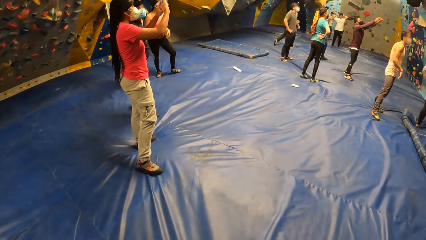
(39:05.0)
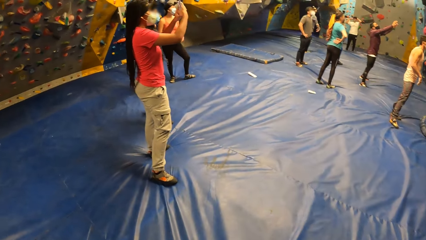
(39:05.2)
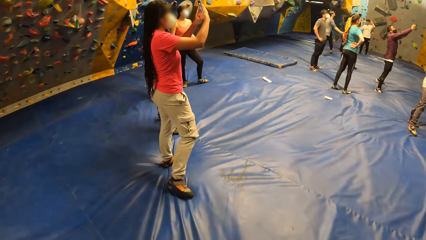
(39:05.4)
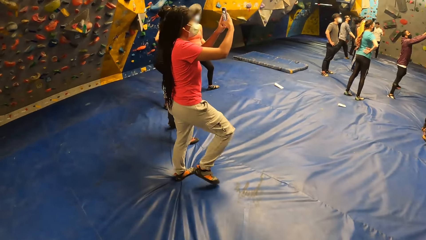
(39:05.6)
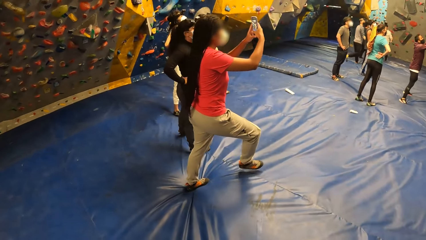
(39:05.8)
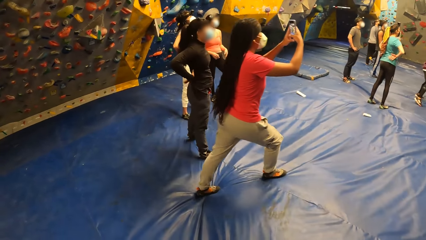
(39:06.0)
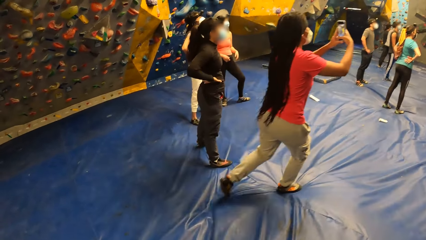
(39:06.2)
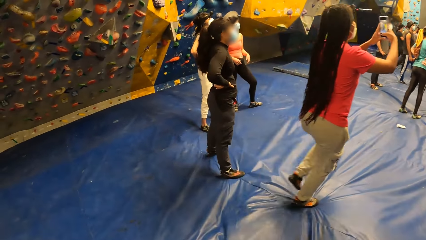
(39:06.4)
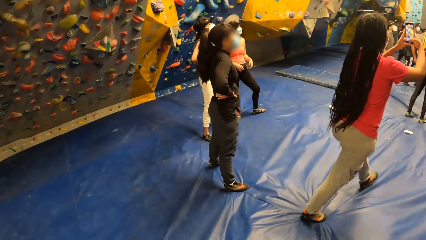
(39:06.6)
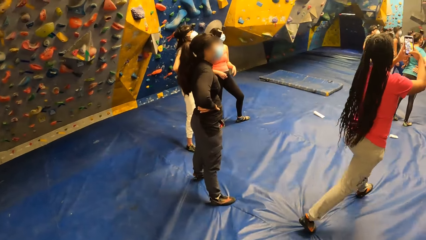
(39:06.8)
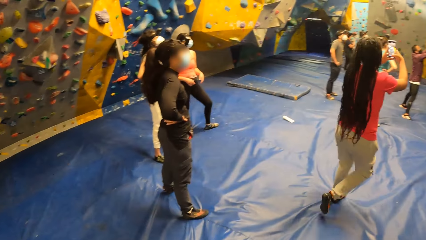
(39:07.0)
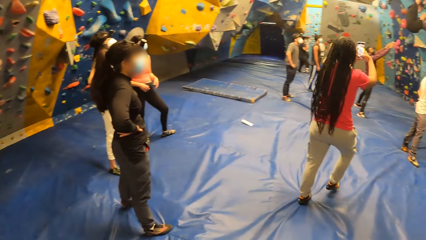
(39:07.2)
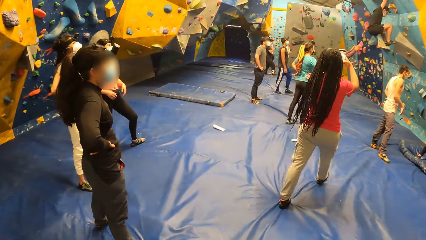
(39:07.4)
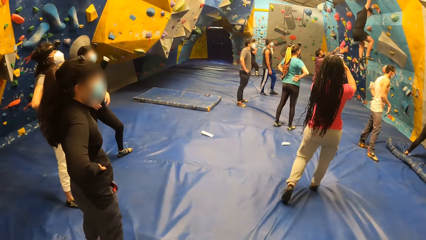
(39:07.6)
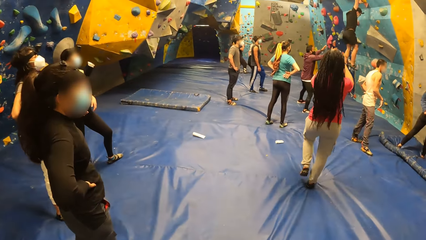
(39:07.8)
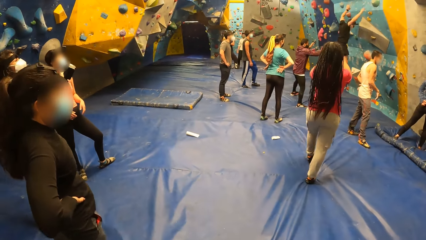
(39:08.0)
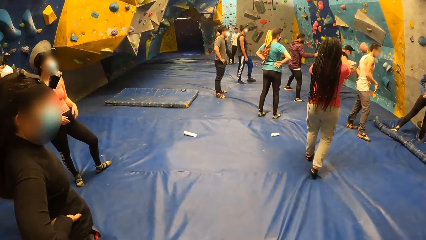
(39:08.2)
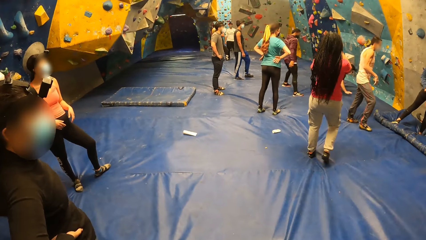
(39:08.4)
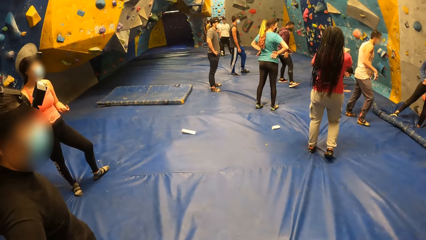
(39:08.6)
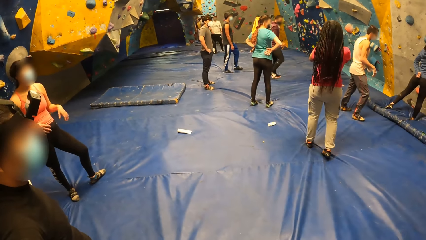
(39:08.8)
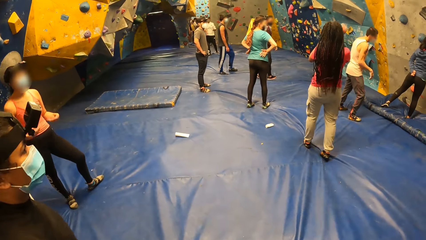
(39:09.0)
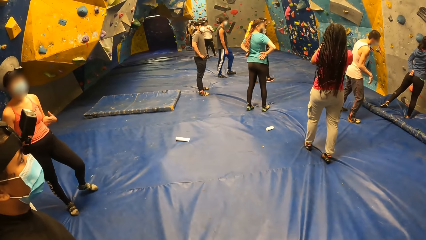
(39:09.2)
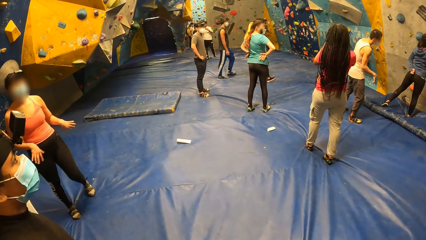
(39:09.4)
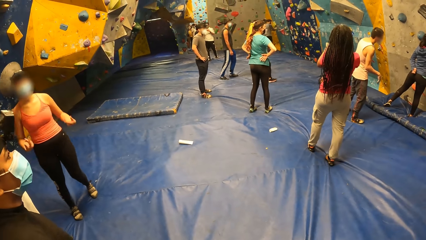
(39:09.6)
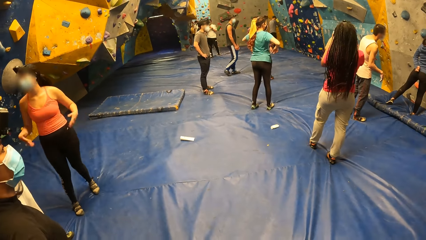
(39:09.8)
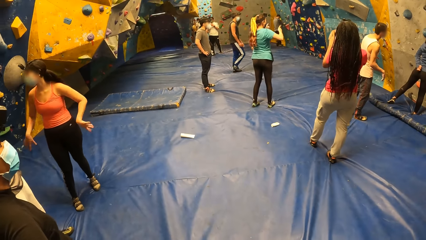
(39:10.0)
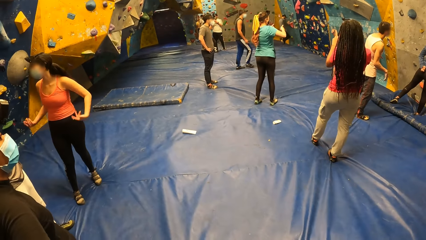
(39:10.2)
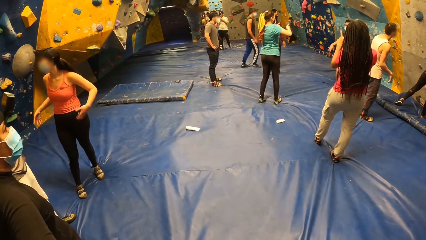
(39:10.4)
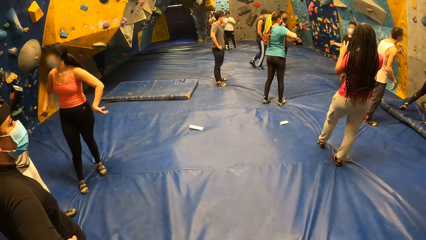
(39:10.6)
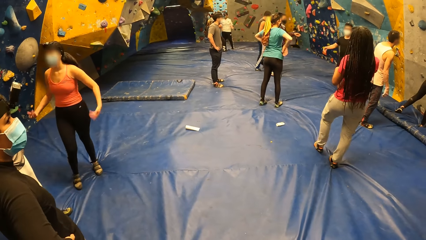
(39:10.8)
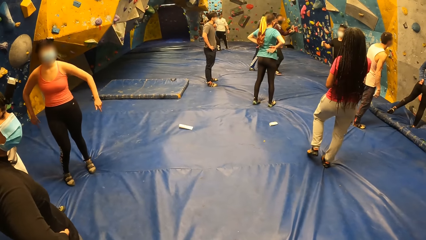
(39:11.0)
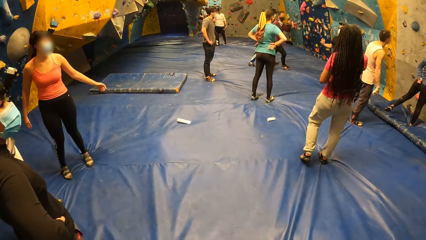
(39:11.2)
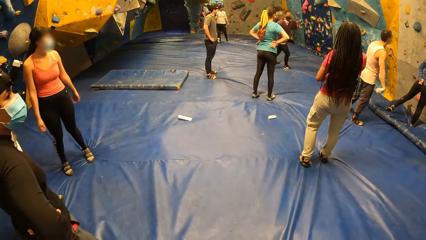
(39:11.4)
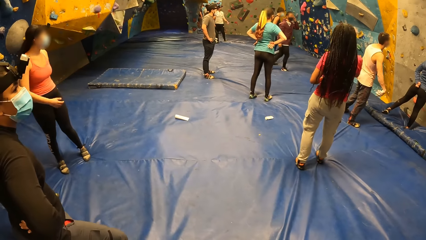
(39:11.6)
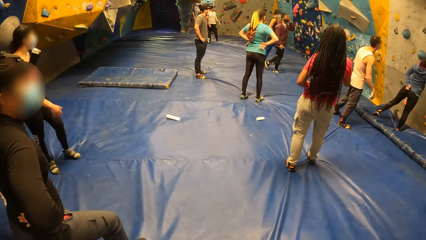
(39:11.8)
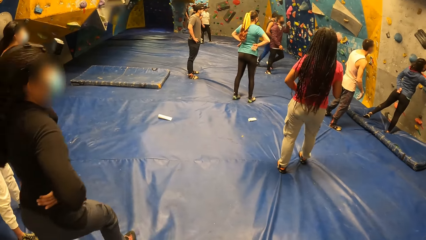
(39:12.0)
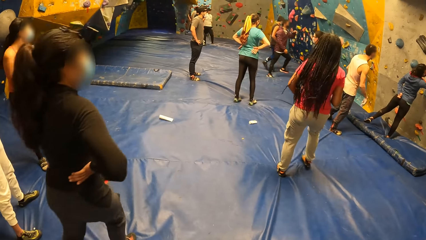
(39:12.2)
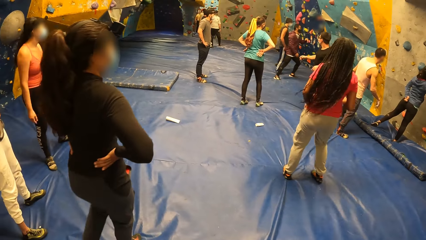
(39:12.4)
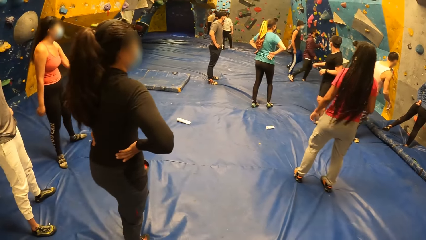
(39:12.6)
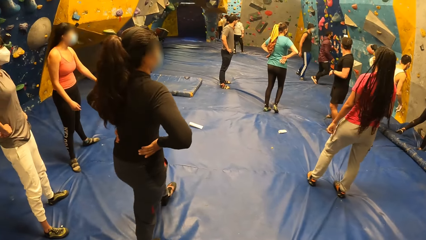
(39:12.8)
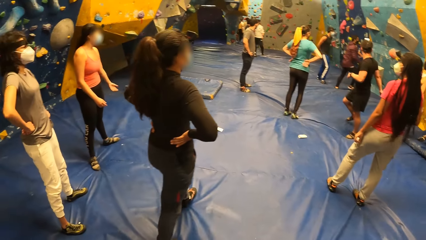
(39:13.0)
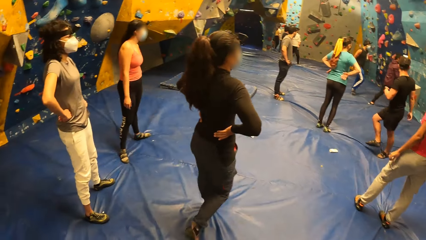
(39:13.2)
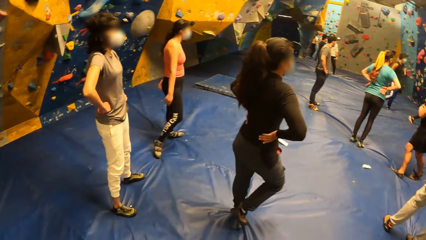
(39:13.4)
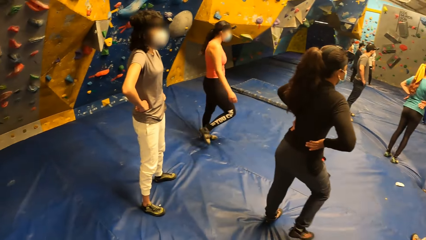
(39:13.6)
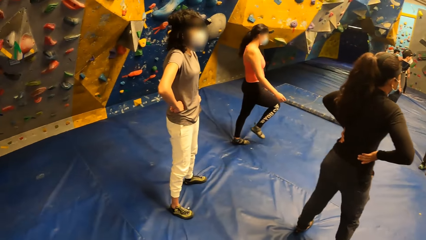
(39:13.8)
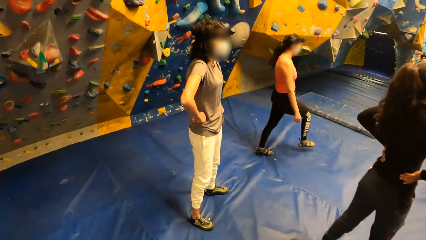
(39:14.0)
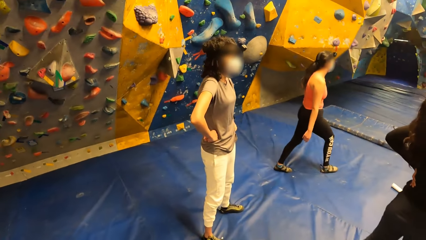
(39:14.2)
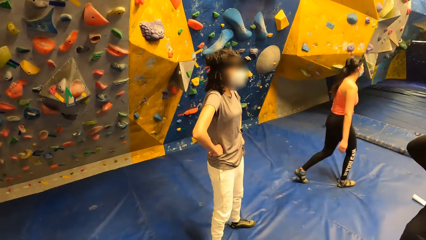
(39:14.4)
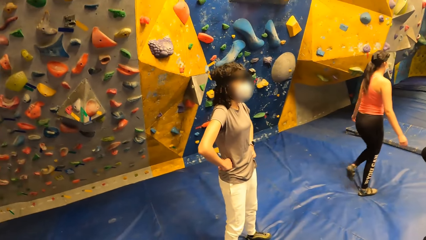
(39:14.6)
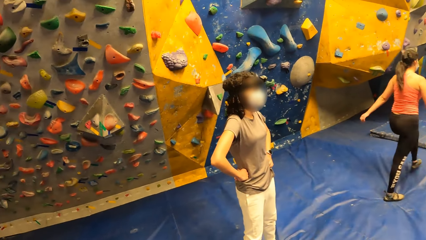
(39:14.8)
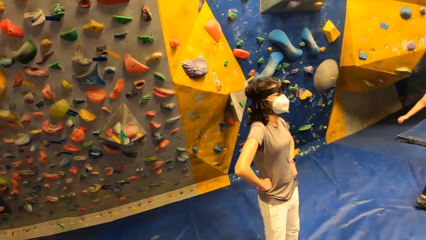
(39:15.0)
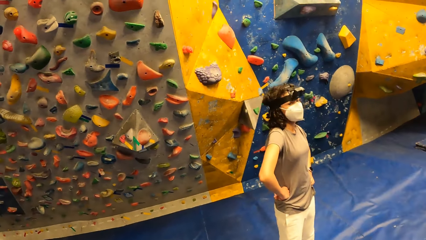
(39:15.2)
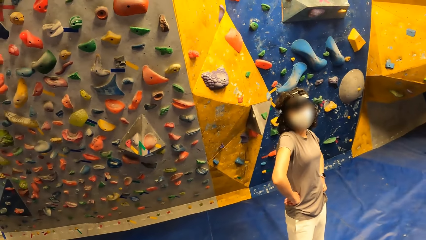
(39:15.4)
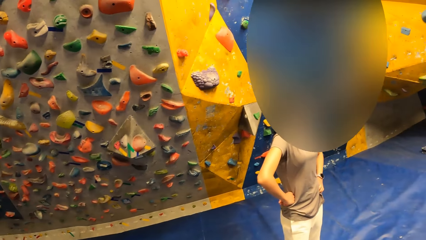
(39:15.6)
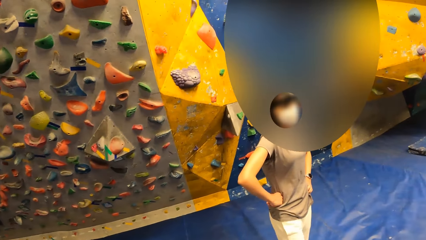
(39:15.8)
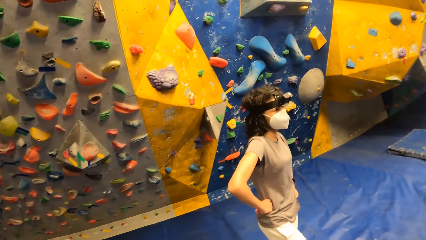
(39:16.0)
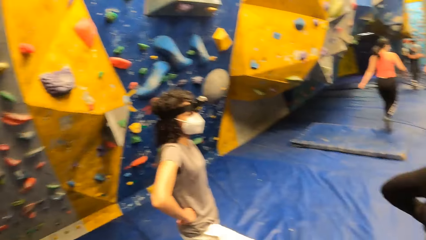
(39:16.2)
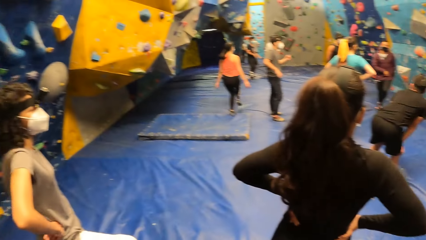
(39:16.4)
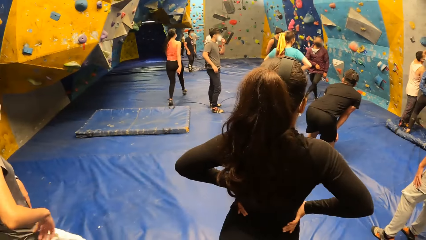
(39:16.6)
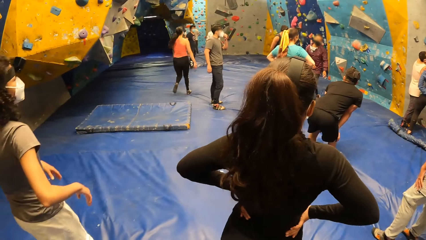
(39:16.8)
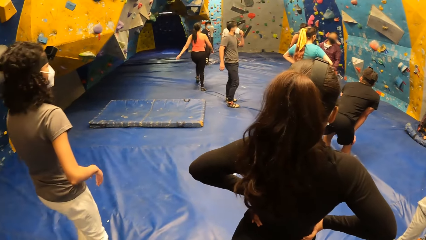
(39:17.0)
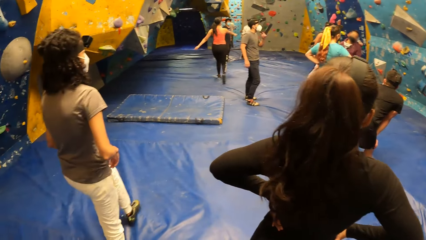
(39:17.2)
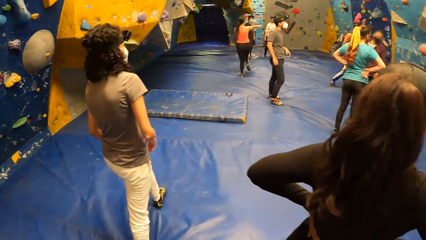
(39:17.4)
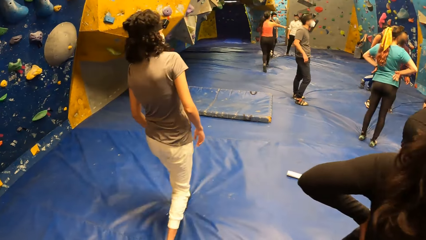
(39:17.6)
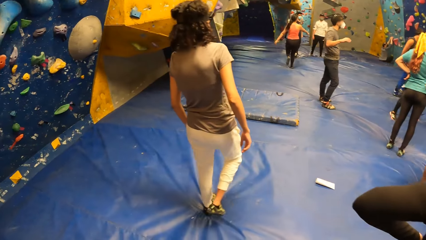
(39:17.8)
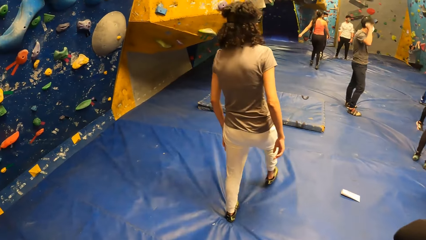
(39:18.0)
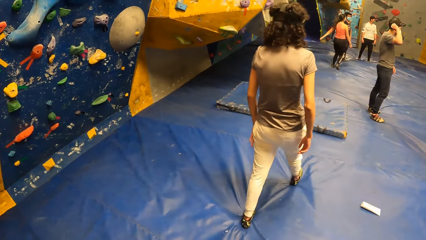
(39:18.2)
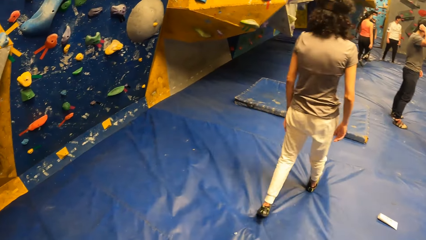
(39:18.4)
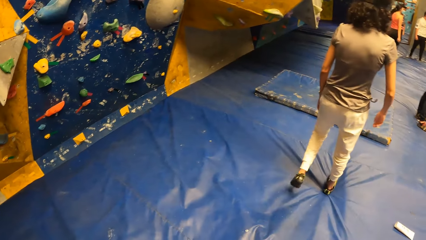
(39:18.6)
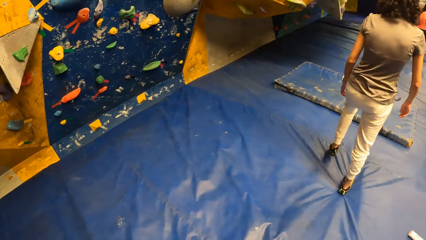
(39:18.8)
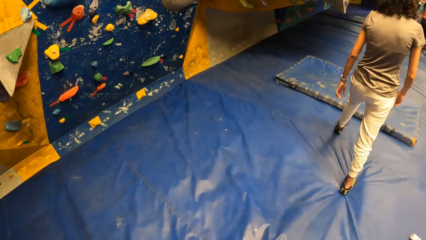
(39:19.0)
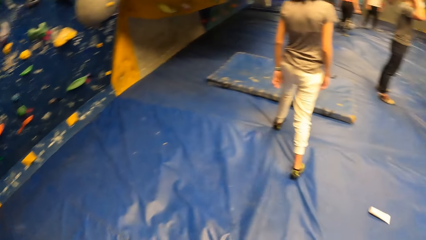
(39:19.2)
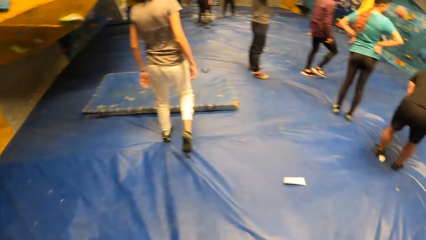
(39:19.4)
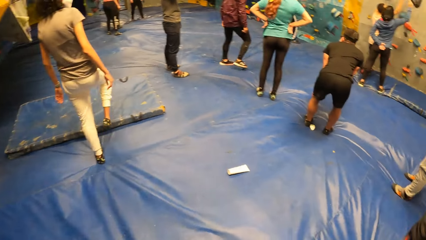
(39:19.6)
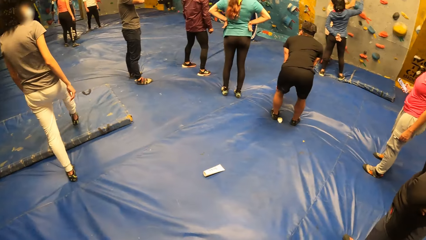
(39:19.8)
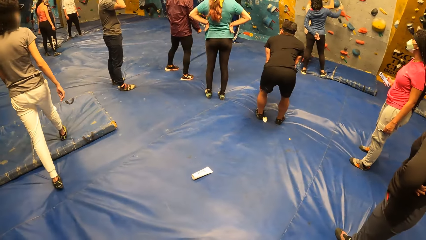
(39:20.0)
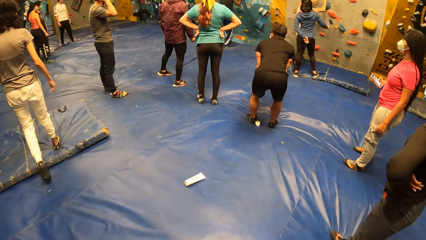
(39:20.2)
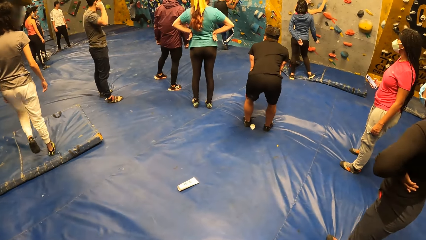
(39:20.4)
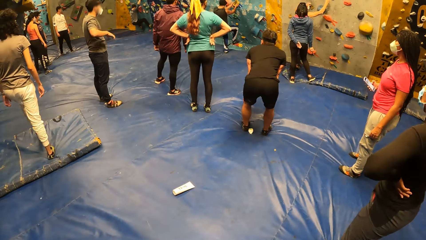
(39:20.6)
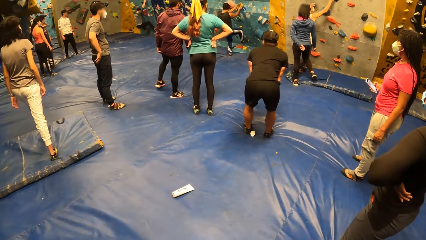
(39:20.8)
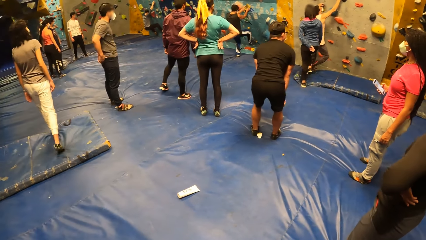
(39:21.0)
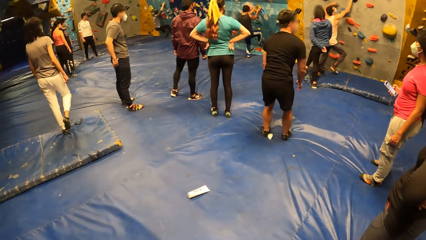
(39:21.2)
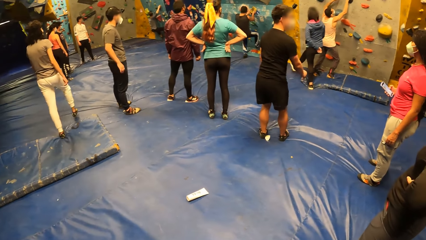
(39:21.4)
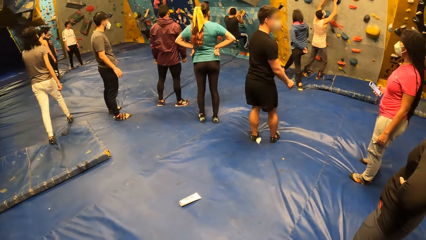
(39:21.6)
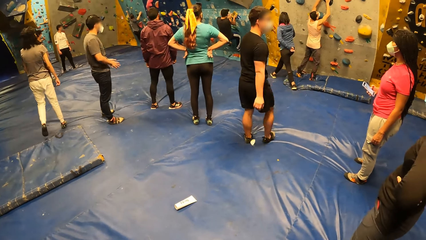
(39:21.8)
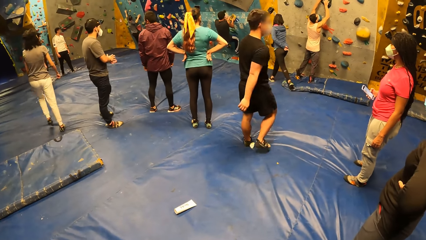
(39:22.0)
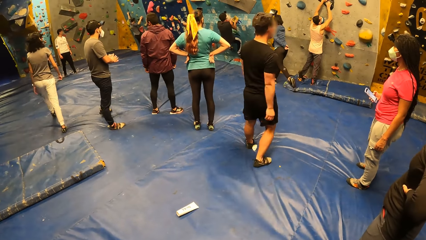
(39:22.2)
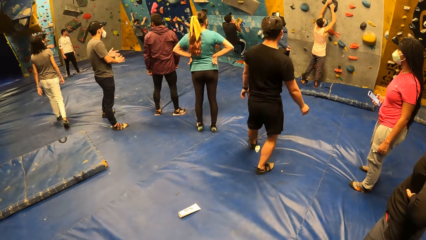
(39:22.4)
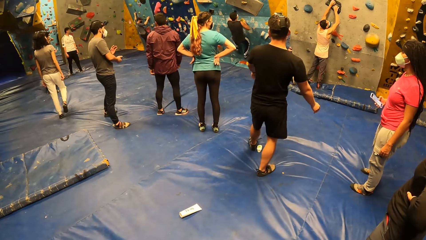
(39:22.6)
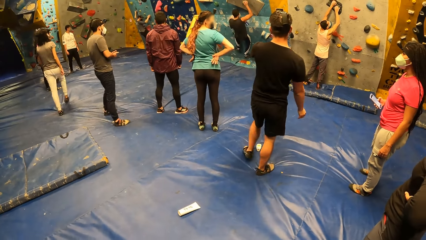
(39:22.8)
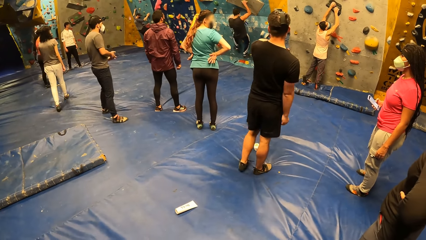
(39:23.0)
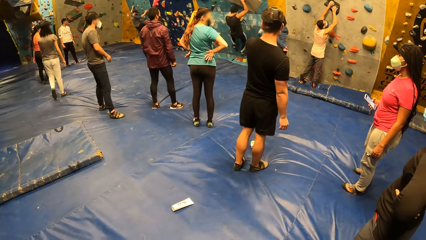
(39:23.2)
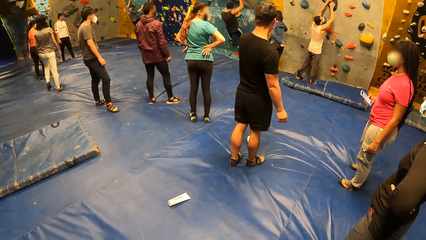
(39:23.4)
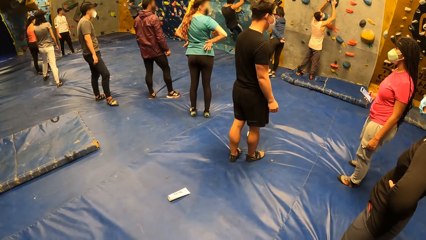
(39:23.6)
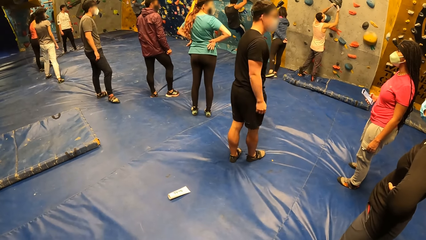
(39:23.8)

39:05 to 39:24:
The woman operates a phone with both hands. The woman takes a video. Another woman shakes her hands. Another woman moves around. The camera wearer stares around. Another woman walks around. The camera wearer looks around. A man interacts with the first woman.
